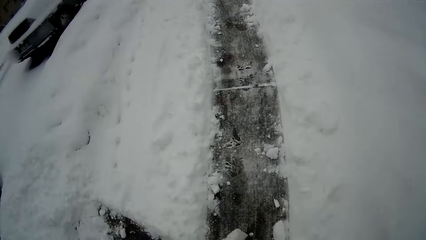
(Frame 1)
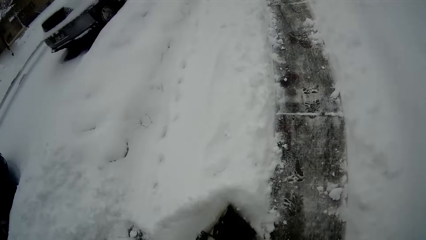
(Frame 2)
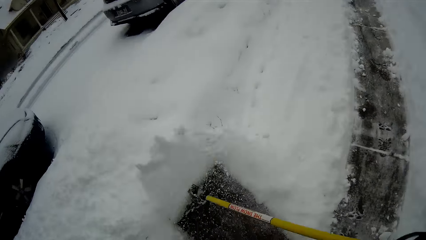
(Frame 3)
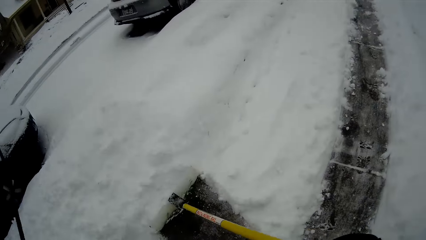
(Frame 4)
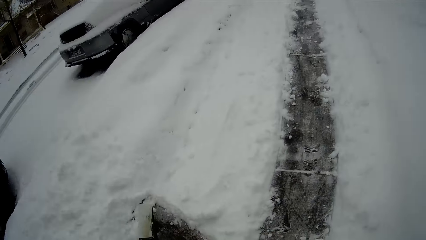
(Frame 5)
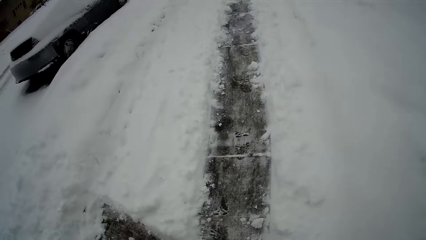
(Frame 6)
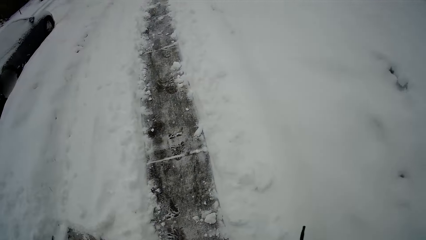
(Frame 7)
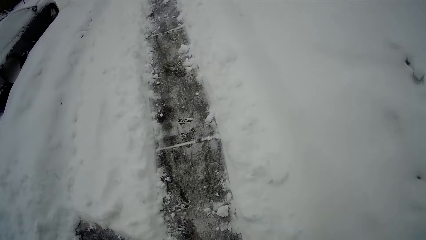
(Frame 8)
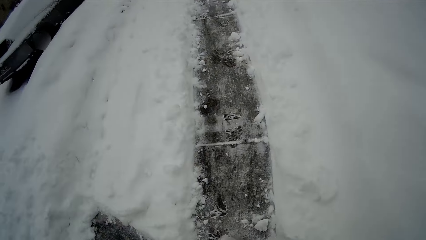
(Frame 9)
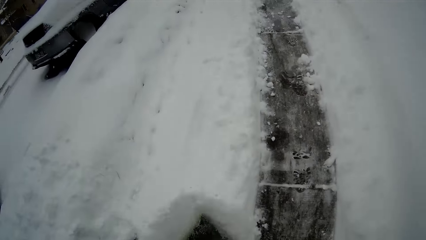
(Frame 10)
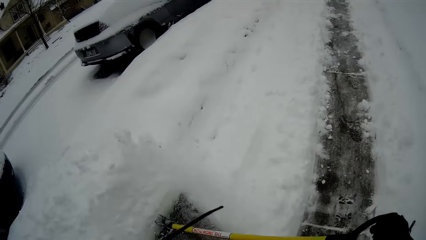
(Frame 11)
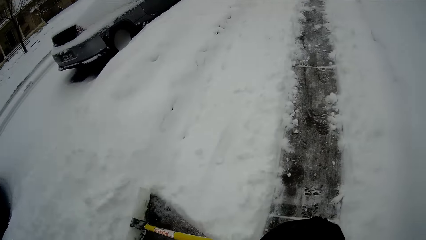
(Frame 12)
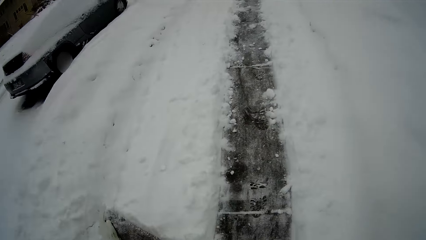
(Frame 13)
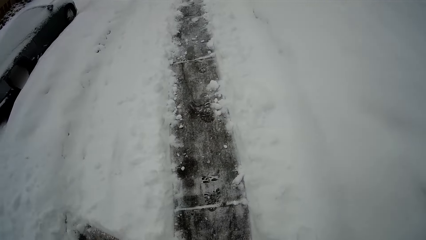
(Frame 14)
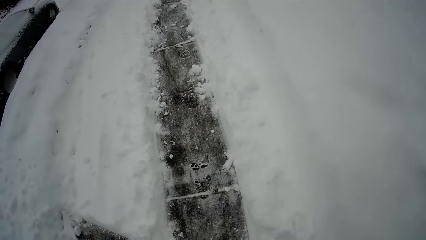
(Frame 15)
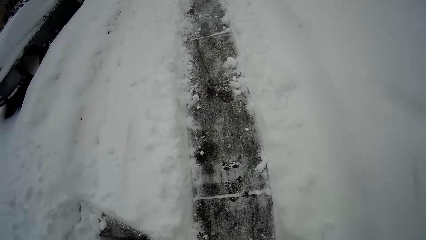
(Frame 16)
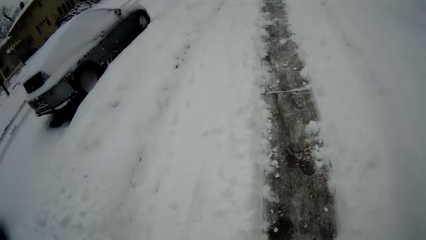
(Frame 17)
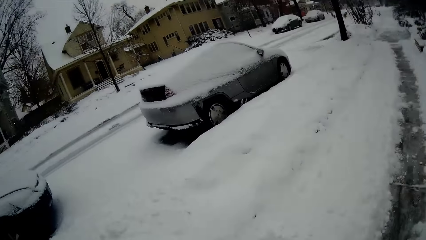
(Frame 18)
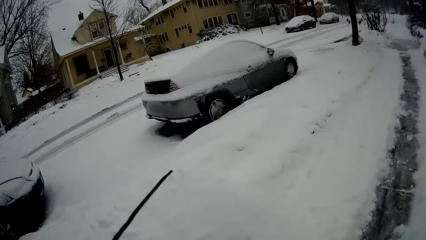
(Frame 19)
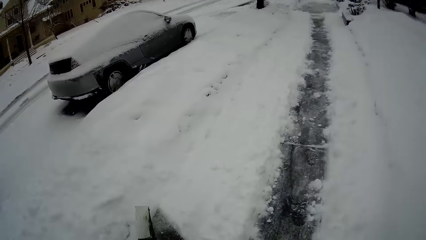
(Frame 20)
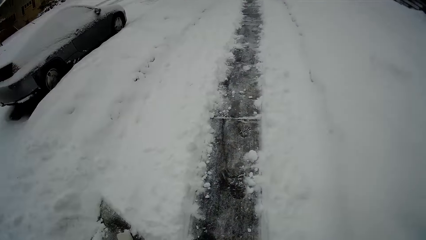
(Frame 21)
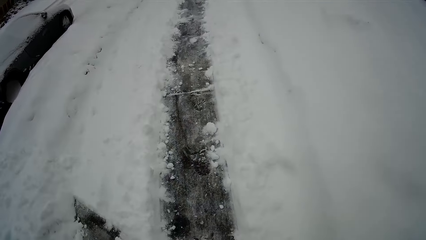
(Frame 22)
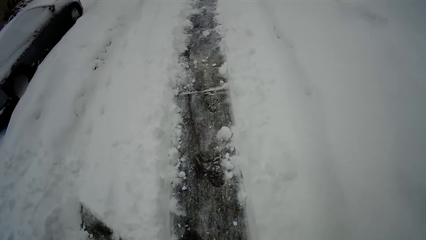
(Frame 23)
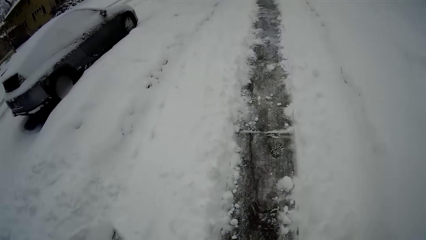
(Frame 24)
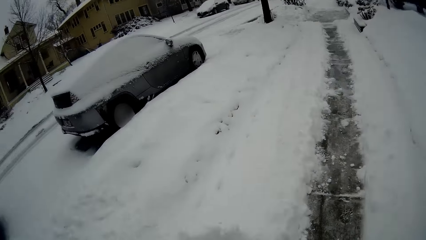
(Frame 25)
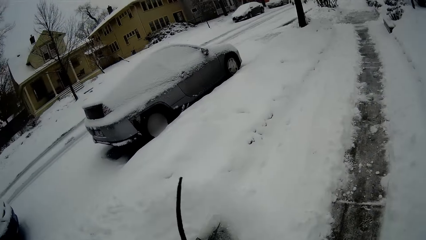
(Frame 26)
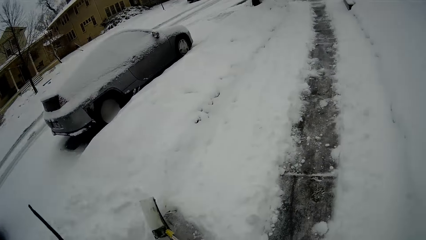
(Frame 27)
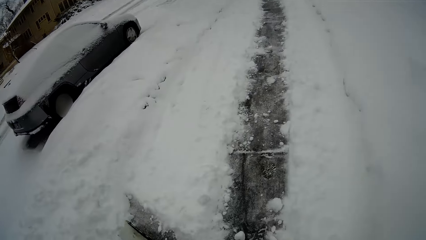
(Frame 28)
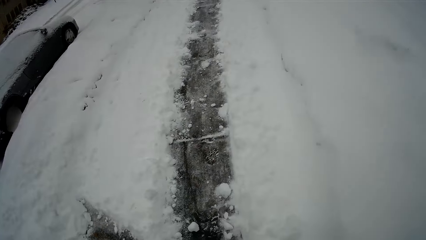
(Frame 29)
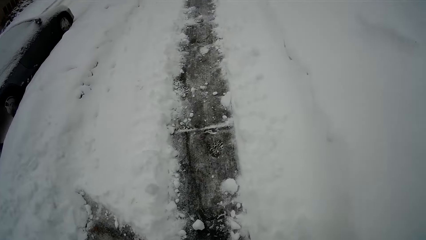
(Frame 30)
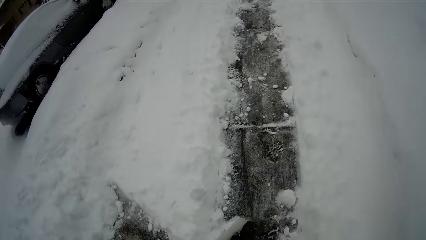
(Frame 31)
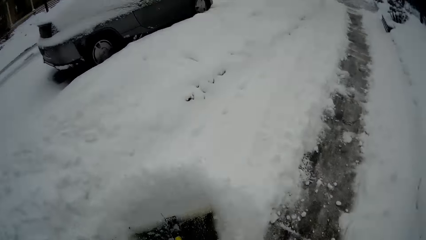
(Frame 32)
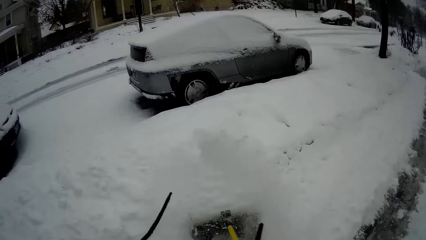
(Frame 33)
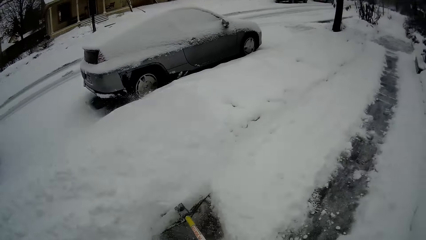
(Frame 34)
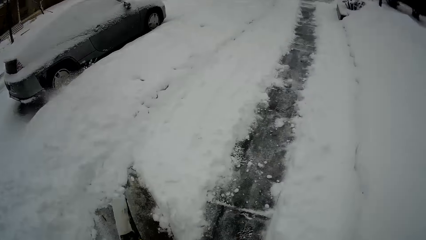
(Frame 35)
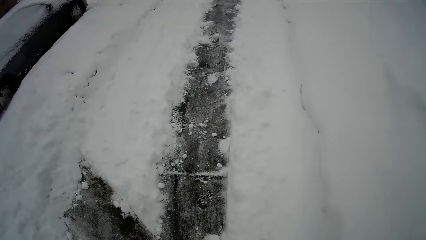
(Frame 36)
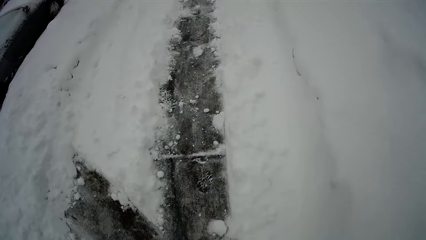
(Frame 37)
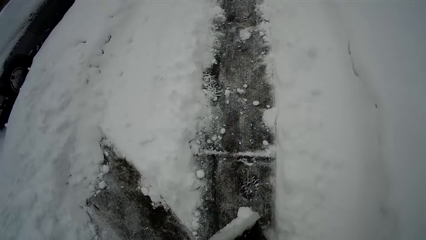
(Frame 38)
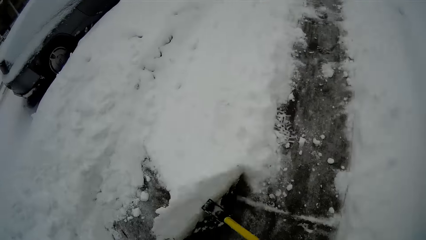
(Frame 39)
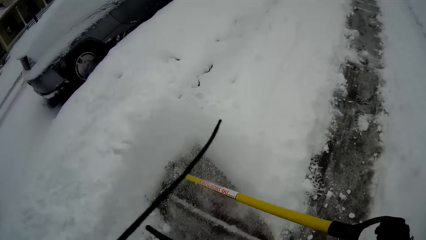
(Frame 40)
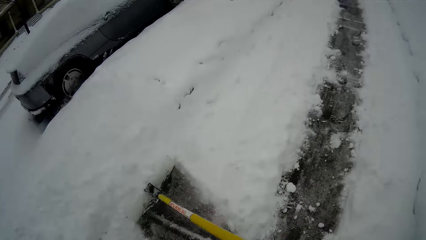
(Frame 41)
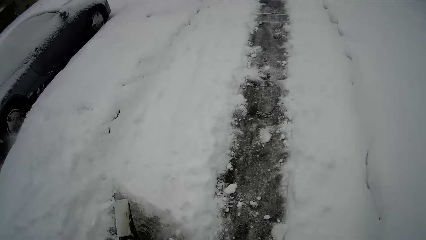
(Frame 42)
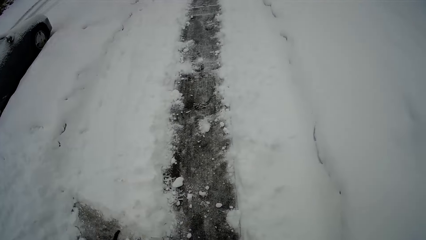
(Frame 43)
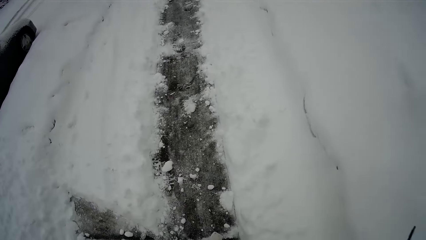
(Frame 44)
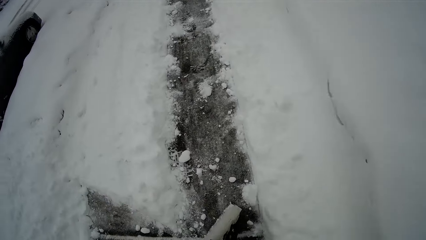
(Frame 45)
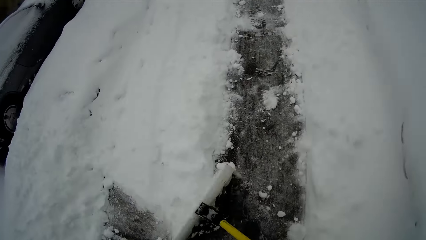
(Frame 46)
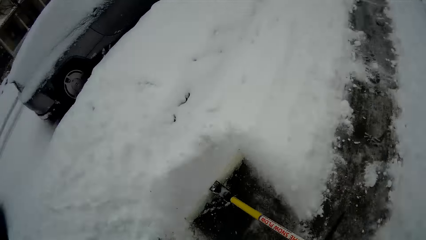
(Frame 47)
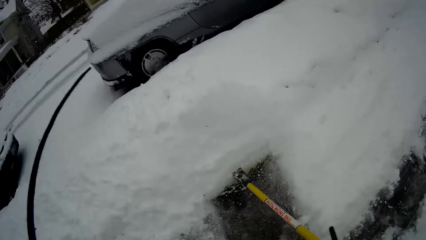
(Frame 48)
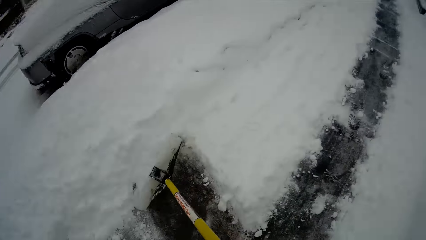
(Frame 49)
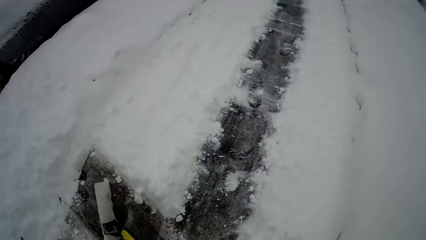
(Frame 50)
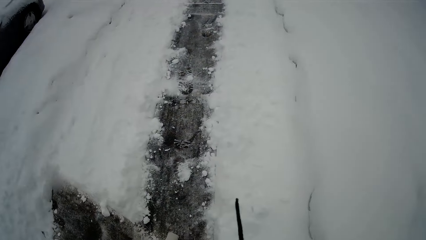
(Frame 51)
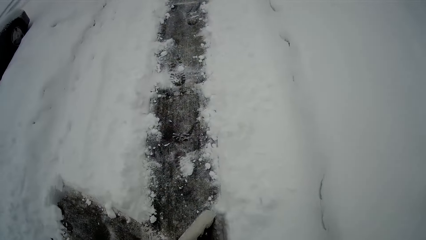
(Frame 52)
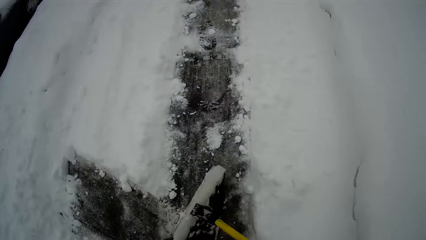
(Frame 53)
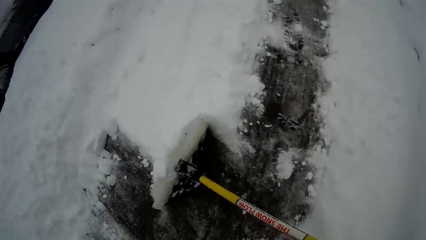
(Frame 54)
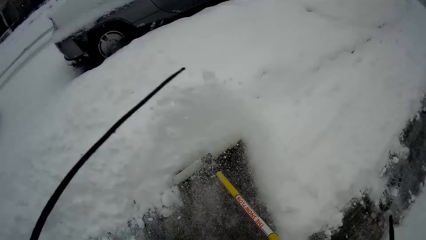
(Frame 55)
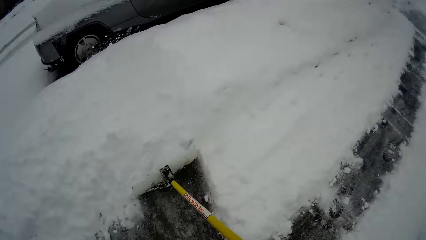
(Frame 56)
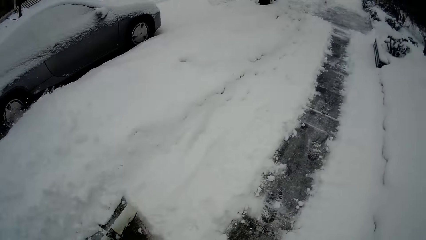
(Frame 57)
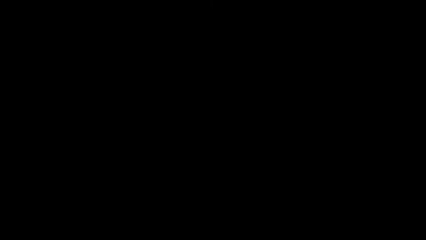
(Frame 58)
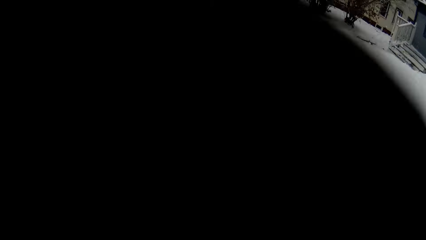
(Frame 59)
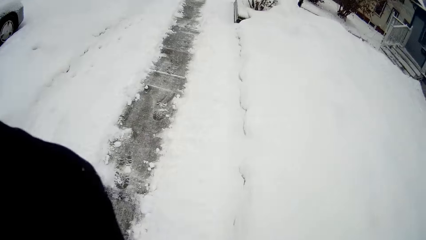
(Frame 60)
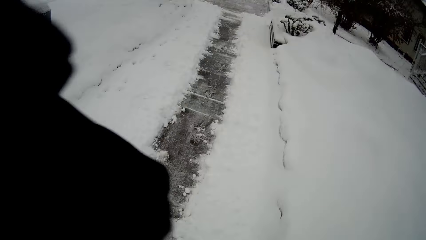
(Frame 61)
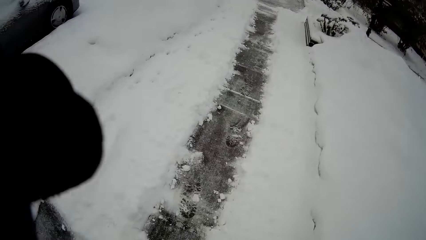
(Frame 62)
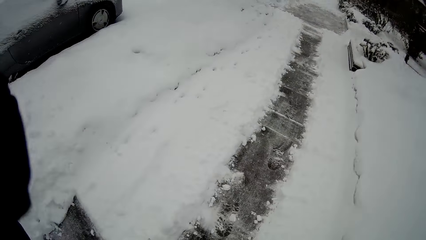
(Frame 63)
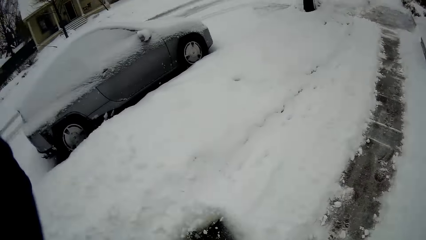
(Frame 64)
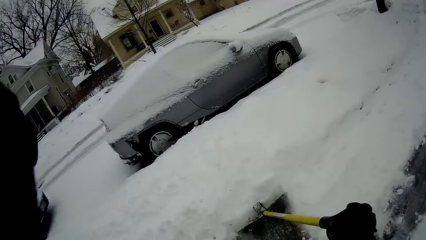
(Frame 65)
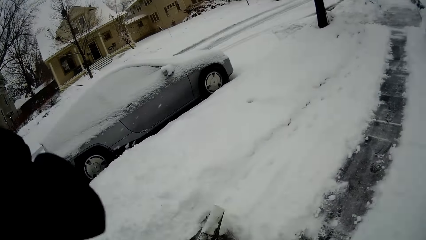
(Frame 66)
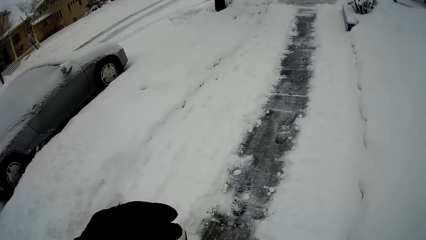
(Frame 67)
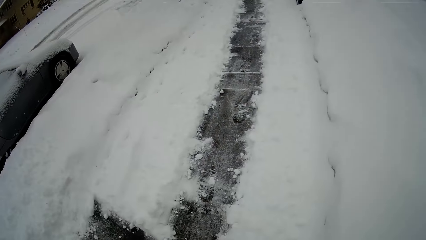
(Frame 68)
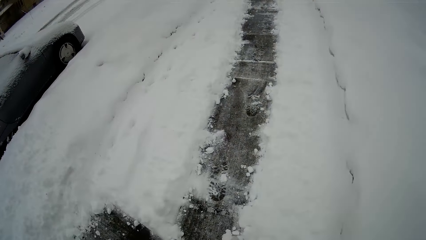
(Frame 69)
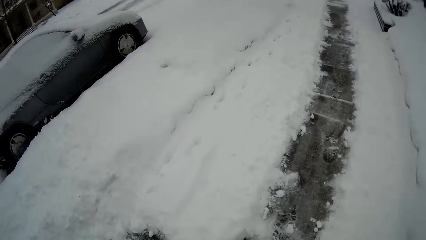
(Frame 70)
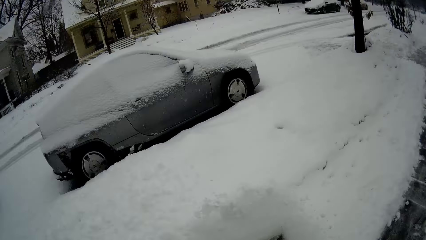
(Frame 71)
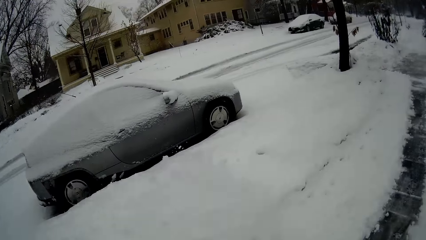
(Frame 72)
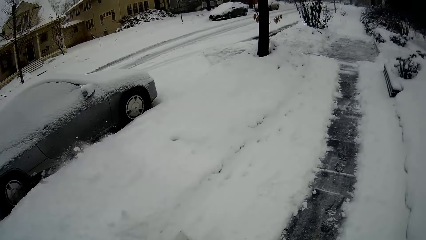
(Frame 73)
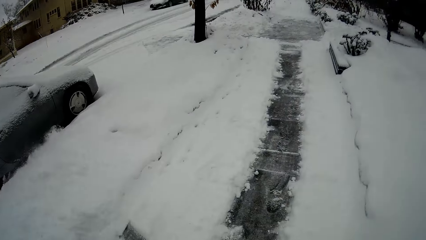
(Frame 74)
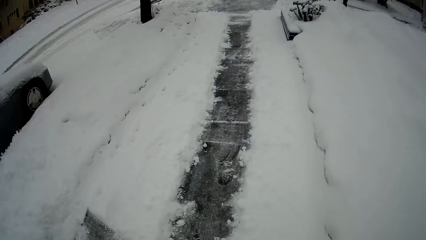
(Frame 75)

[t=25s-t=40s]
The camera wearer moves a hand. They adjust a camera. They collect snow with a snow shovel.
